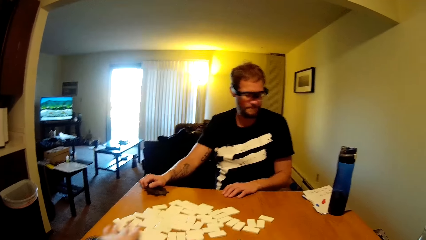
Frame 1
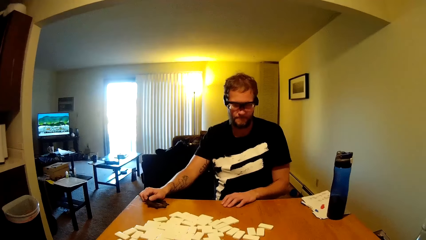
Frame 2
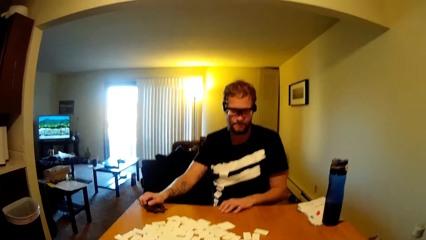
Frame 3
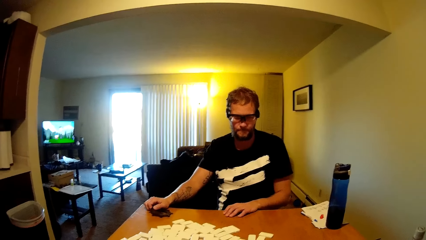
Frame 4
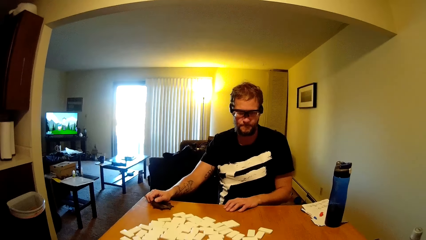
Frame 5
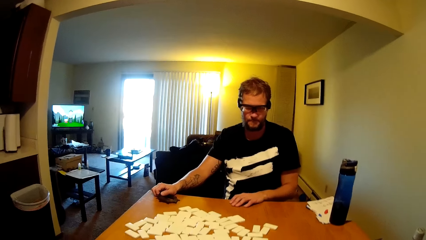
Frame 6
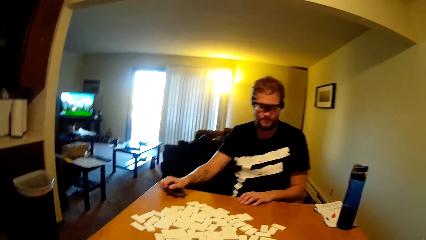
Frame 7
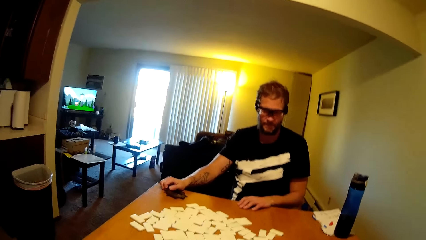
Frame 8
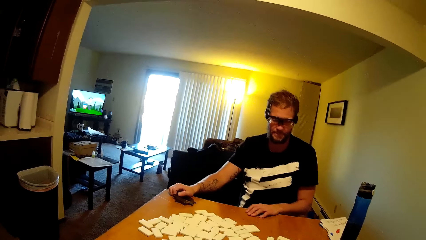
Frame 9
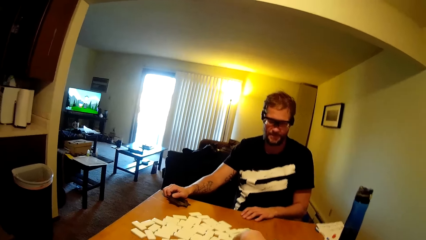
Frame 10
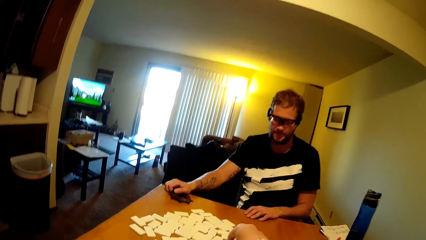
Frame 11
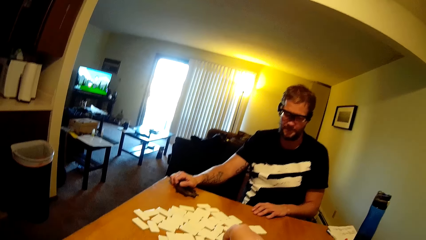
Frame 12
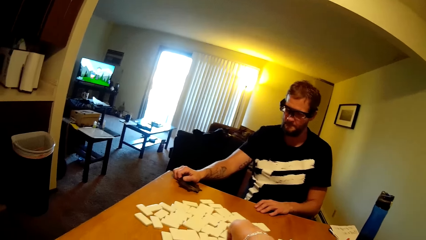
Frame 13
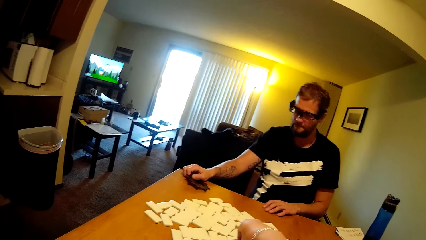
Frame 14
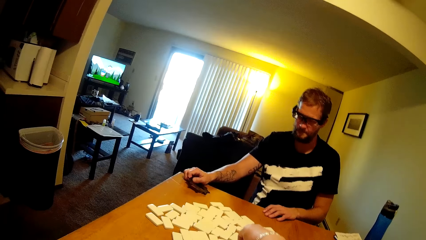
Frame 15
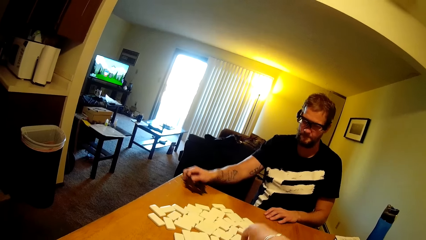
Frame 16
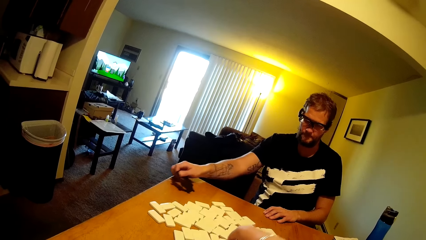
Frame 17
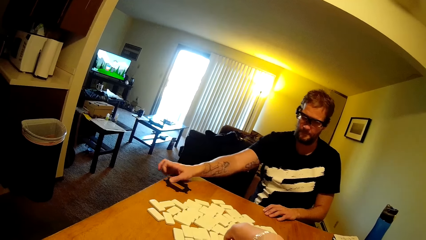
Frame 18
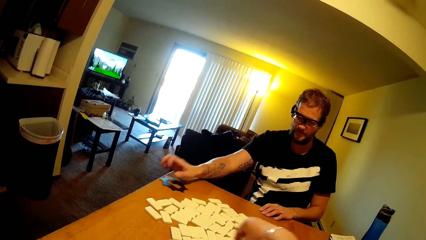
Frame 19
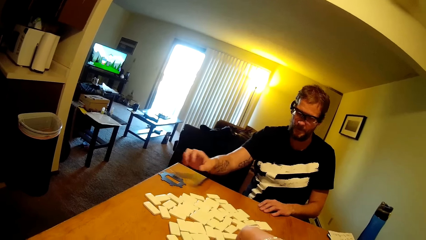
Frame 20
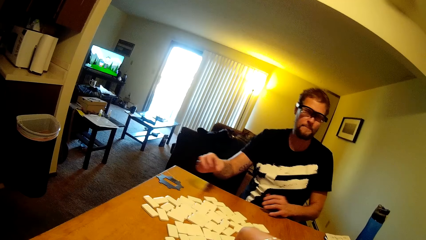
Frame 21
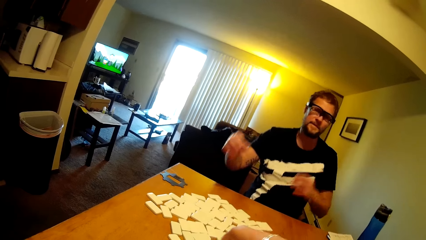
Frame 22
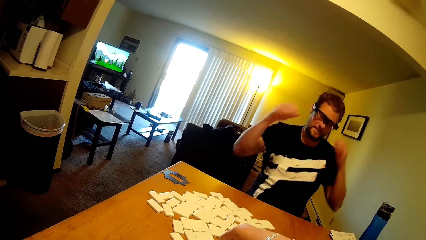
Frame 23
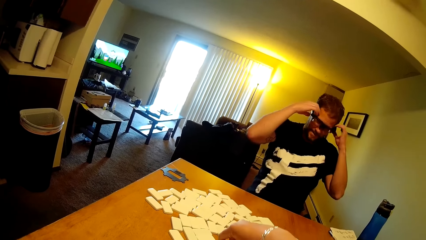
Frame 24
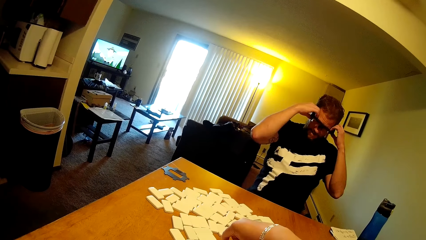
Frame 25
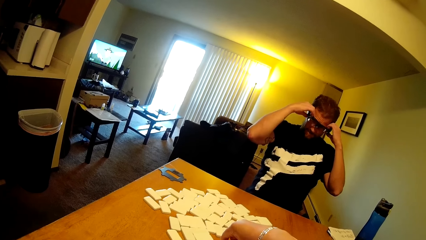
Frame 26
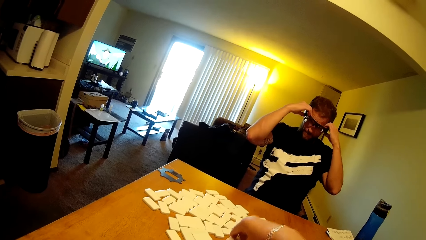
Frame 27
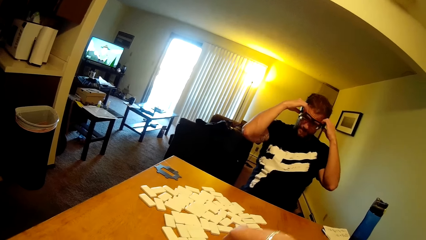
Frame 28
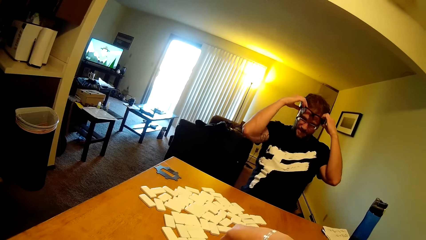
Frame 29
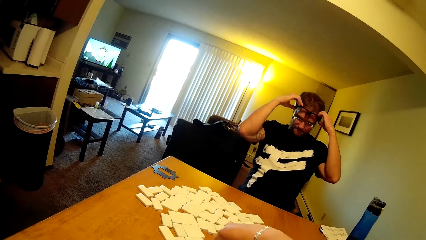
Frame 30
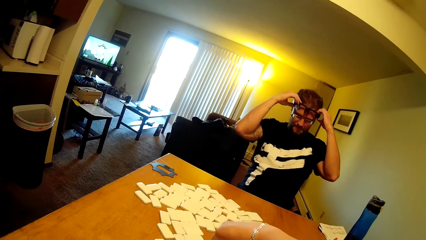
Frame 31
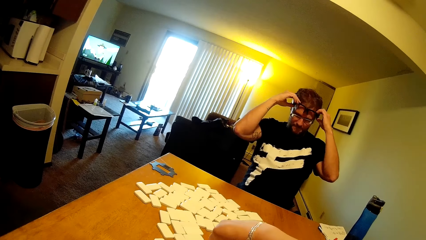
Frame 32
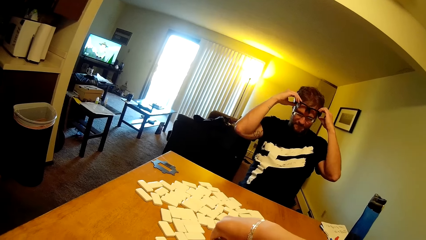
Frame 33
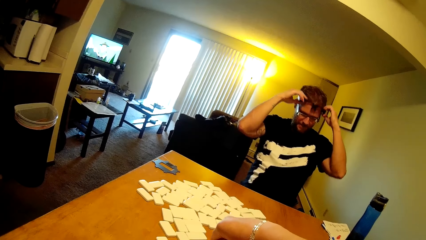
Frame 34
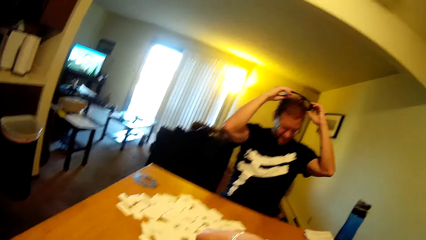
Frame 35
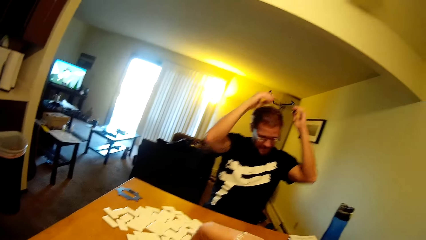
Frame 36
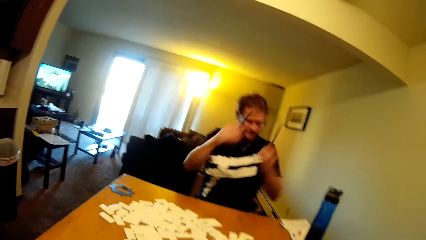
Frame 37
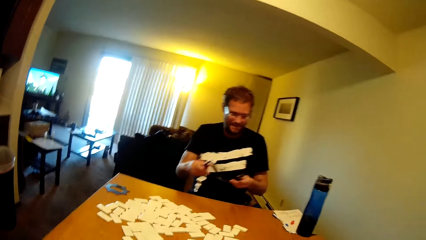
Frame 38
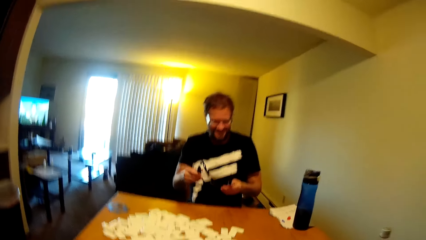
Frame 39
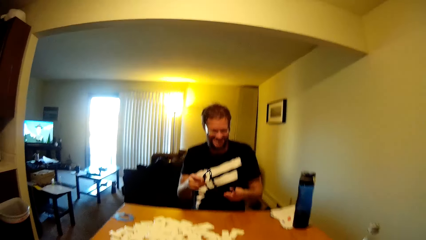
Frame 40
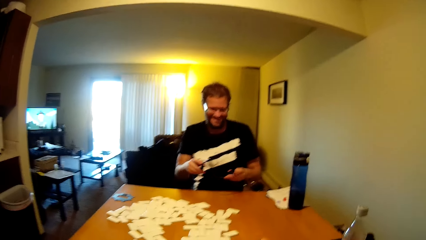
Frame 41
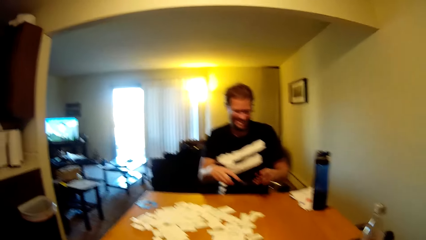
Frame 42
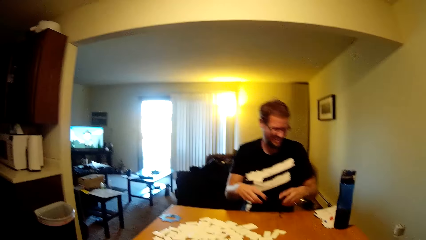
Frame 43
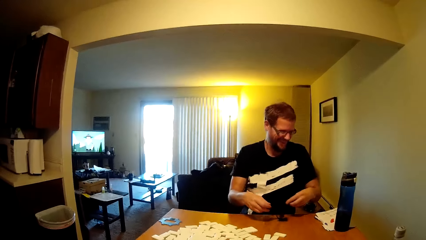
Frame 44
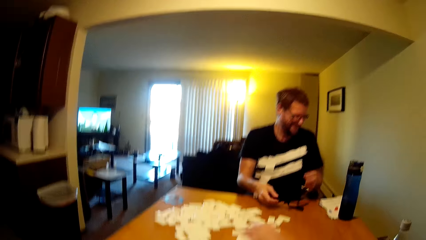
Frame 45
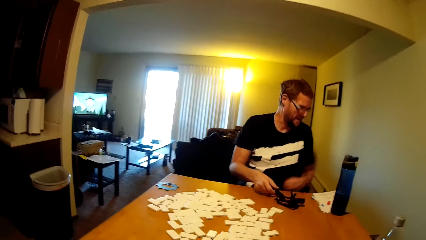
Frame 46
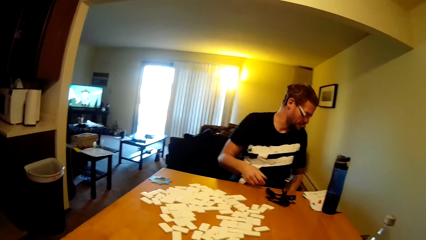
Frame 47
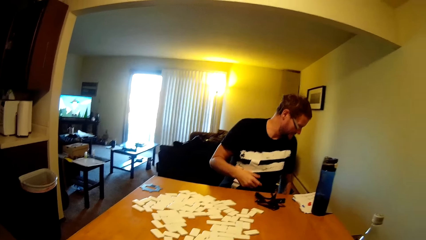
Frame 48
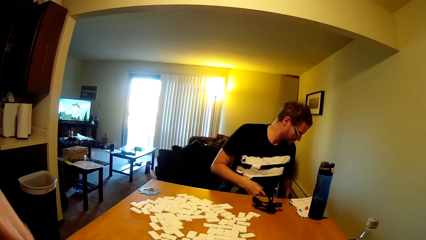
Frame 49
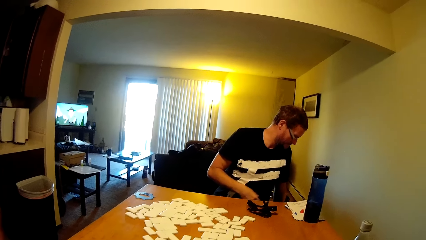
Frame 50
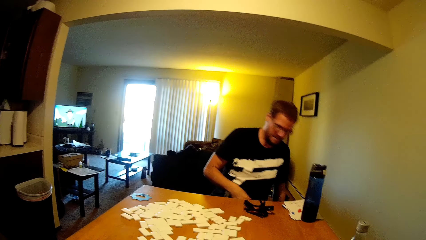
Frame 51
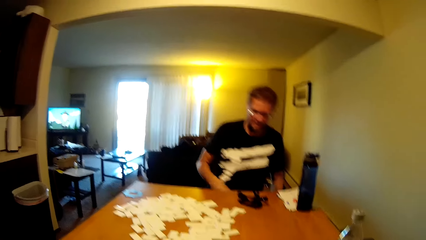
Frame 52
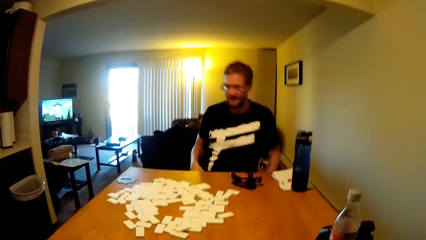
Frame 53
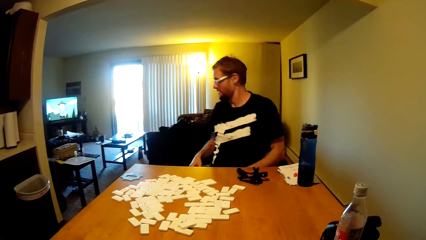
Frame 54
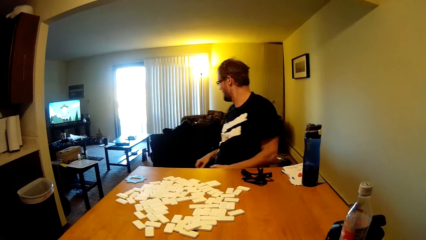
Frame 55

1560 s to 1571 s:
A person talks to the camera wearer. The camera wearer talks in the room. The person talks in the room, holds the glasses and removes the spectacles. The person places the glasses on the table, looks down and turns on the seat.
